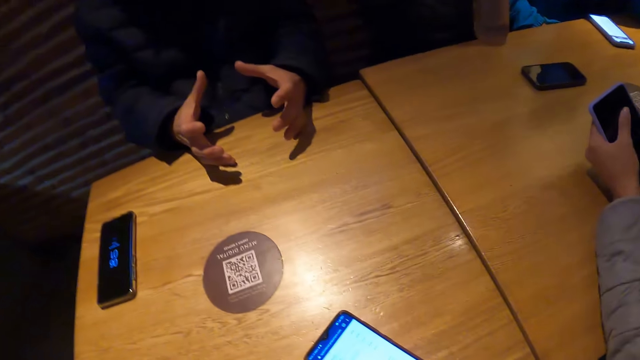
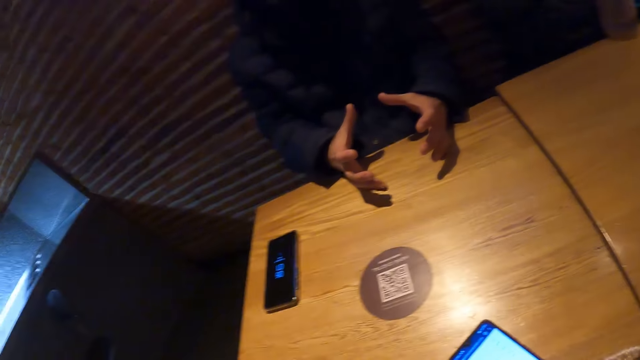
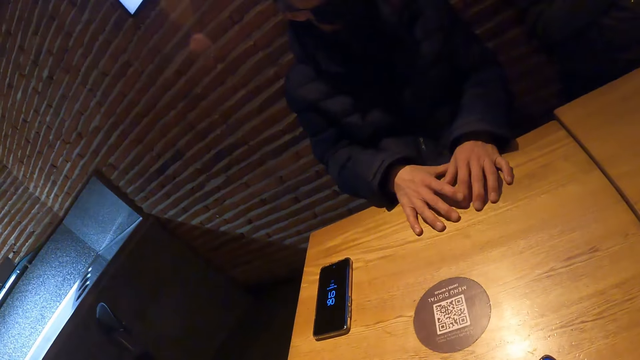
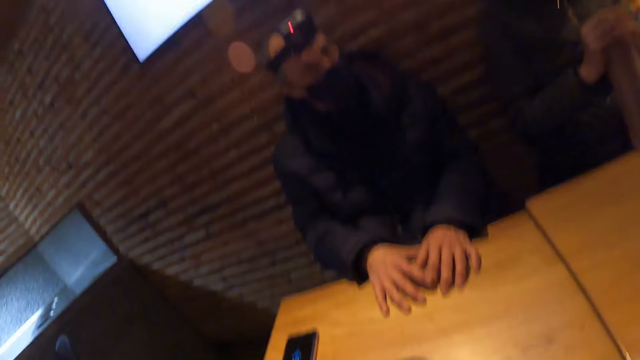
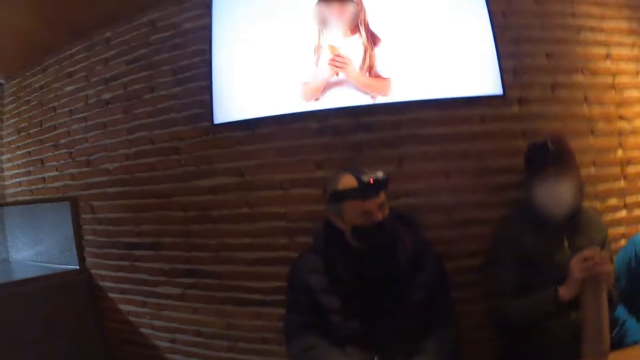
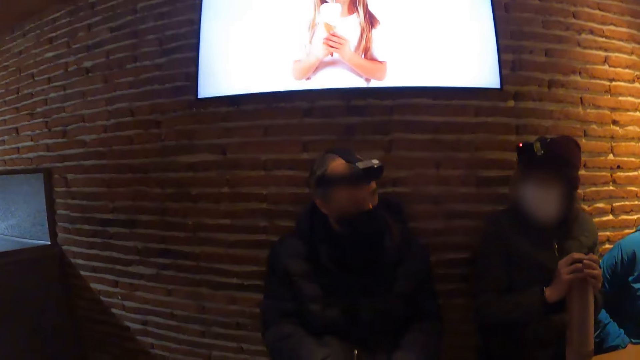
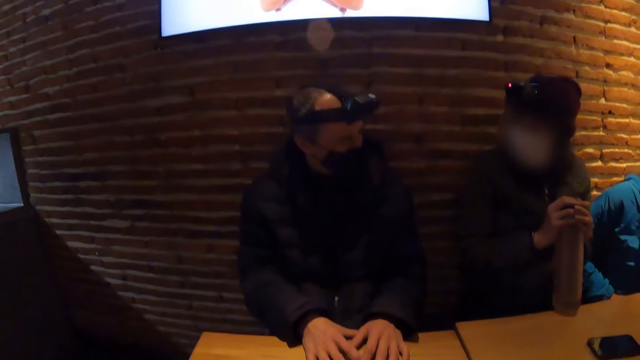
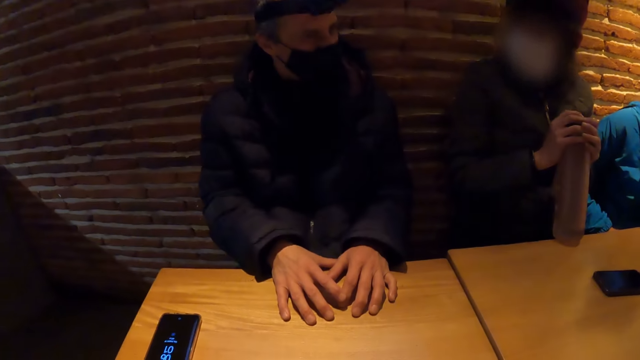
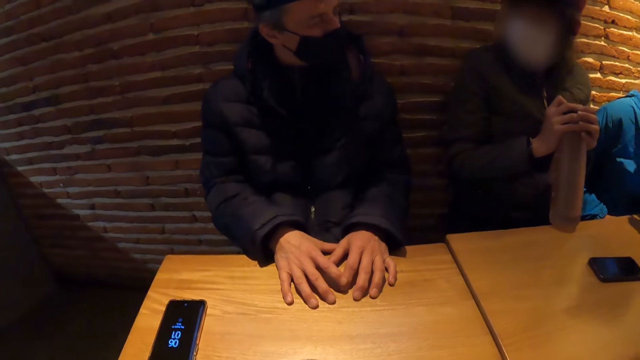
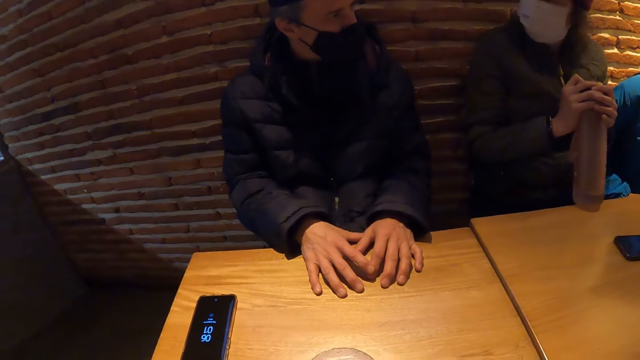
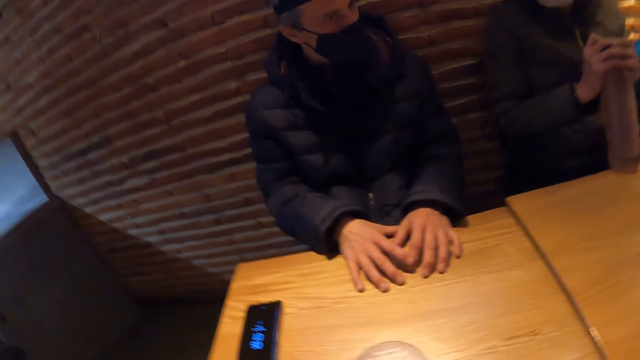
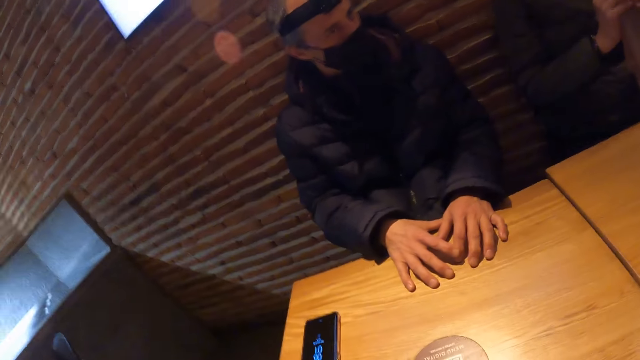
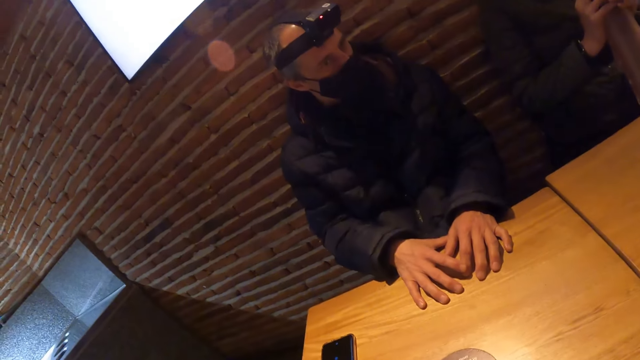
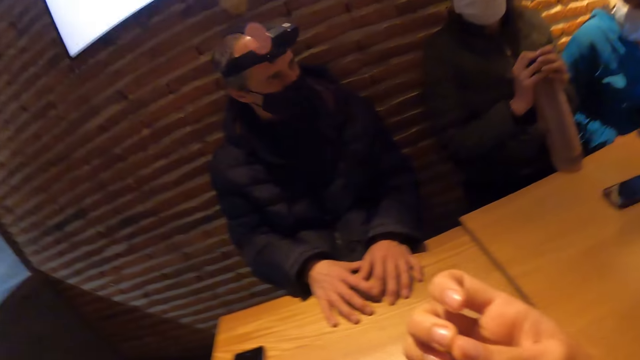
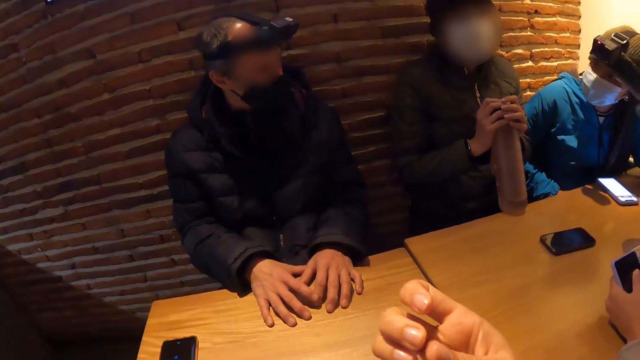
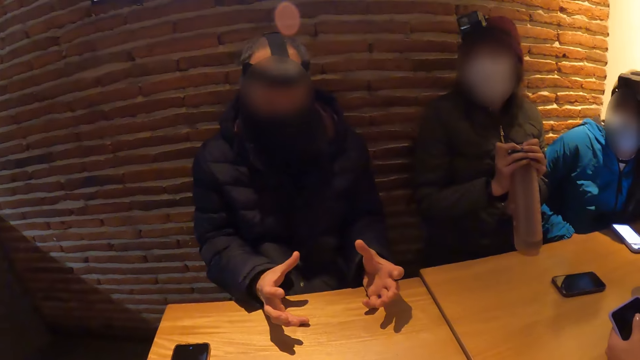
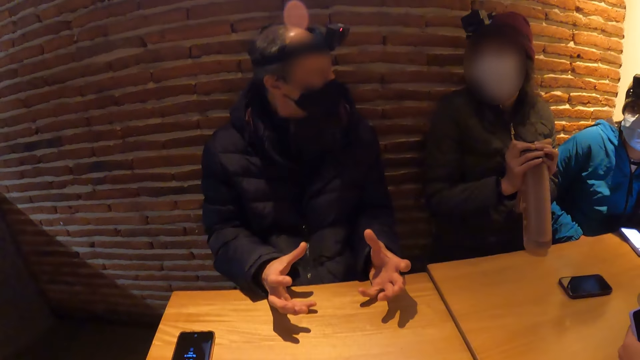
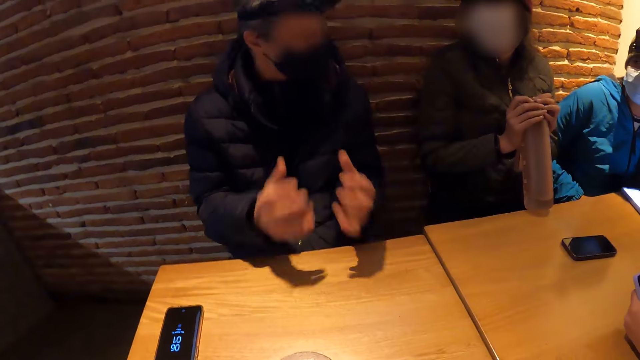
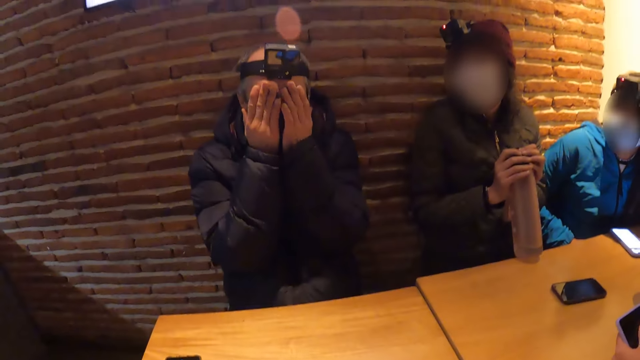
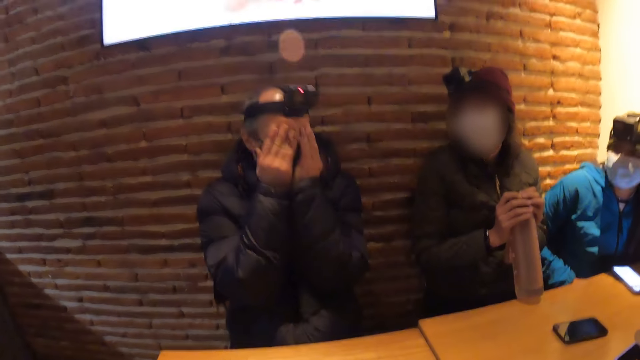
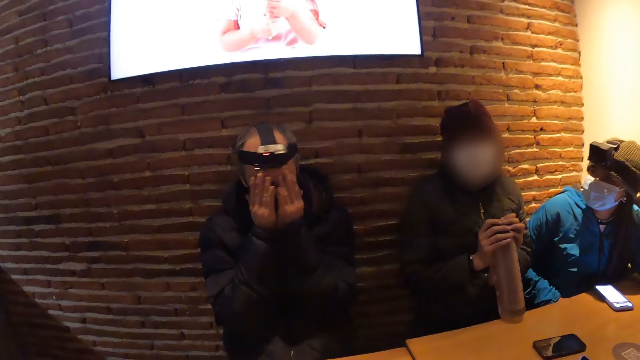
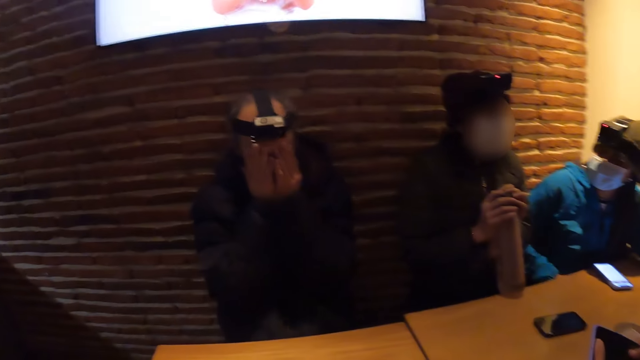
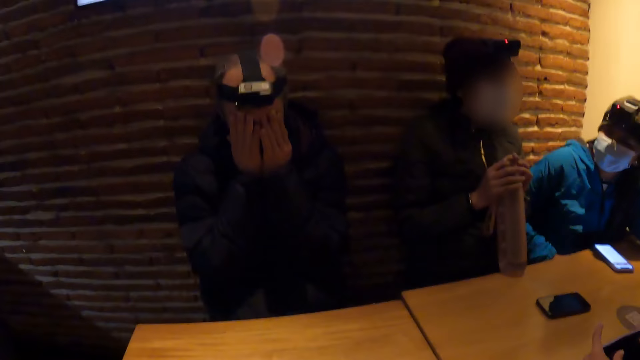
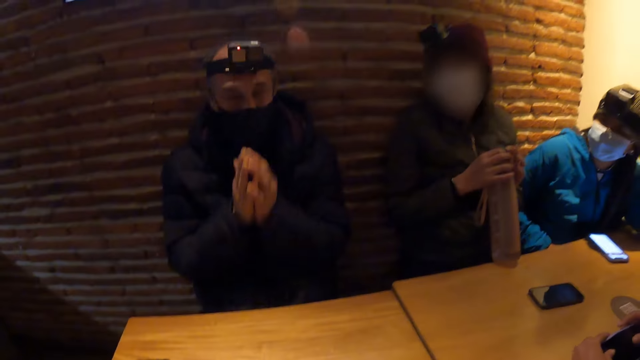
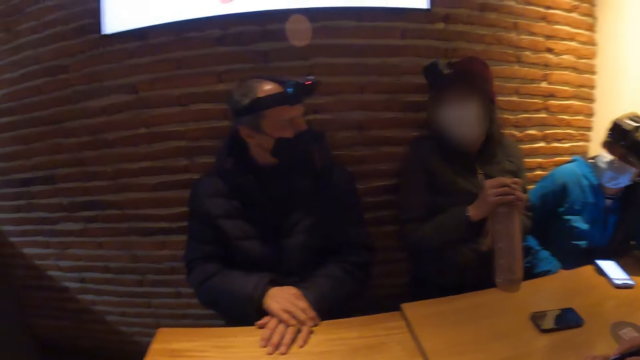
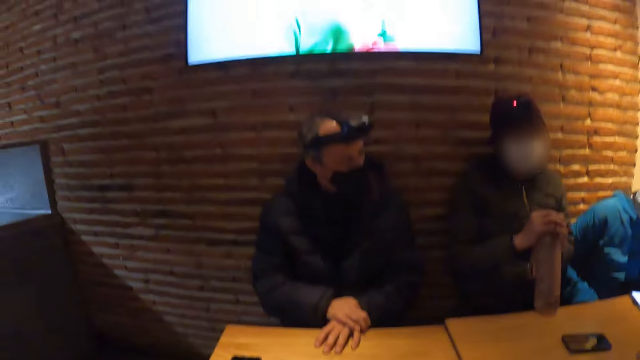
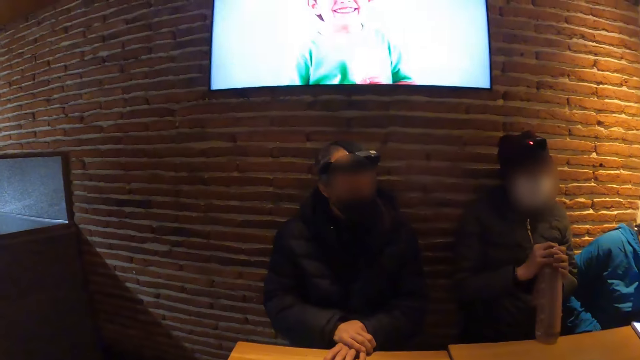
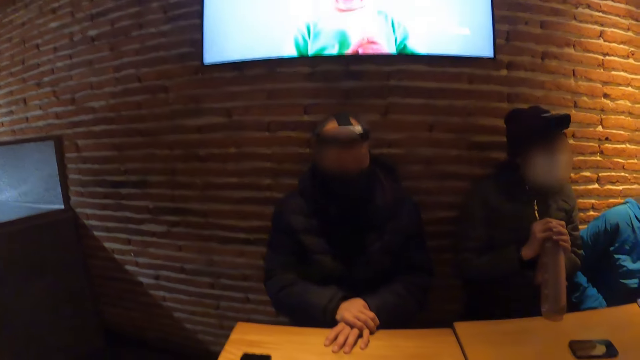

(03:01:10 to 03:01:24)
The camera wearer stares at the room. He aligns his left hand. He stares at the room. The man covers his face with his hands. The man shakes his head. The man places his right hand on the table. The man places his left hand on his right hand on the table.

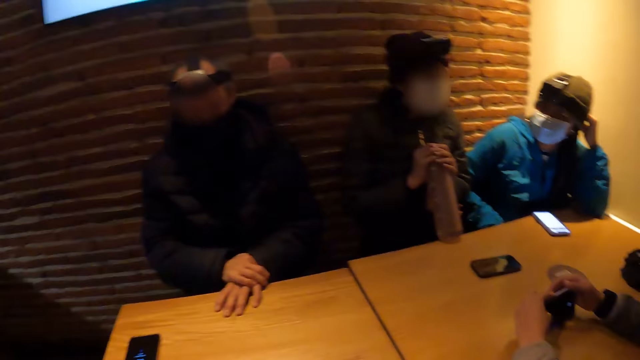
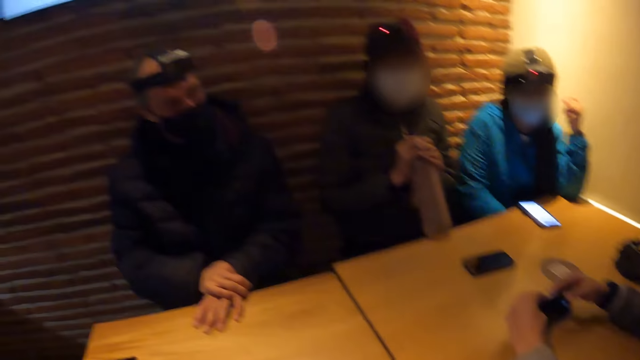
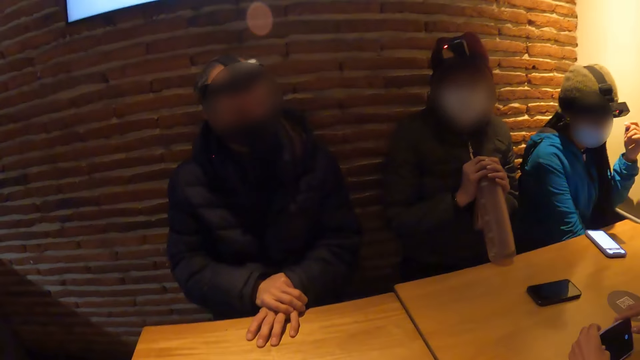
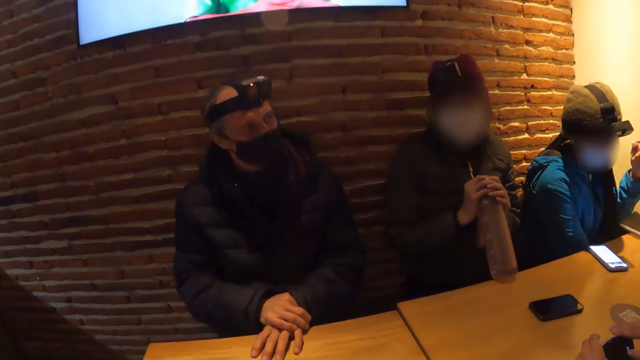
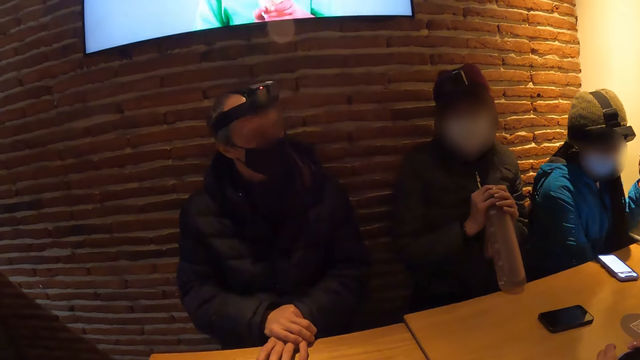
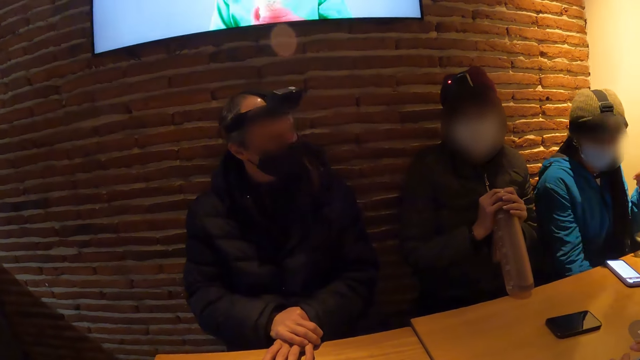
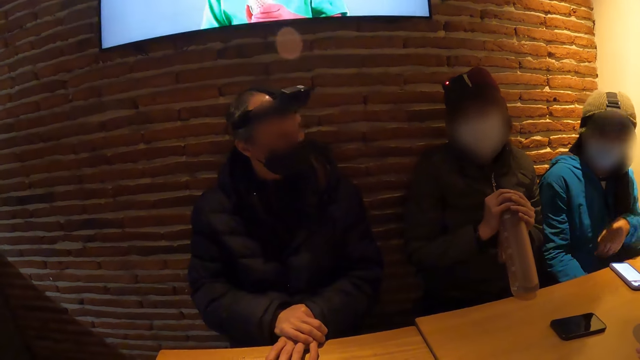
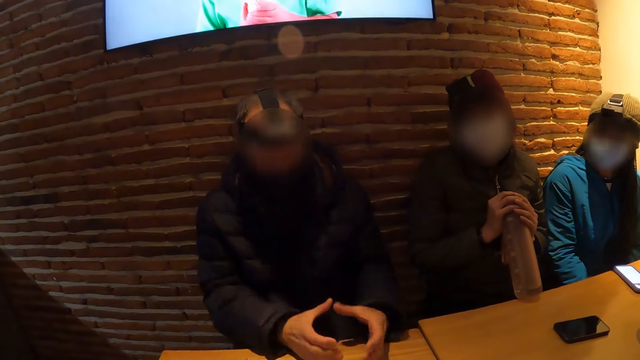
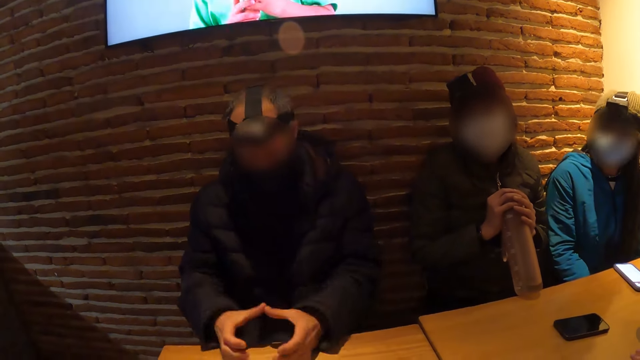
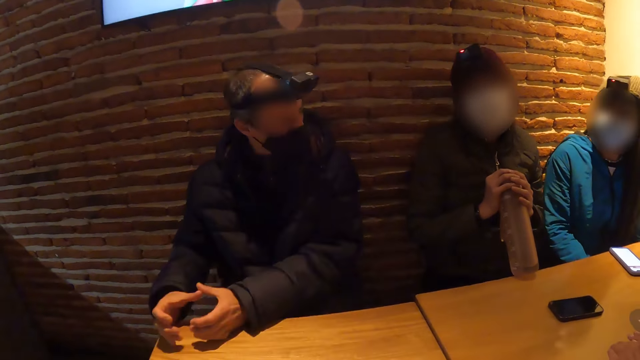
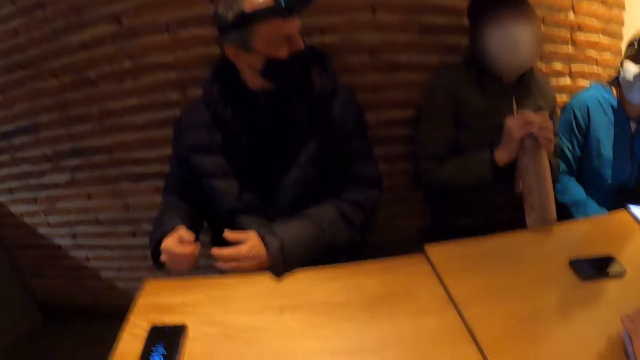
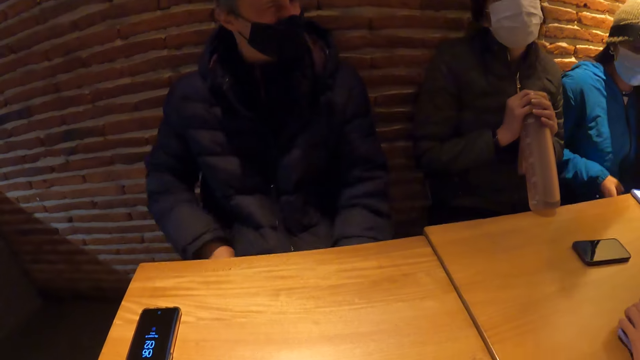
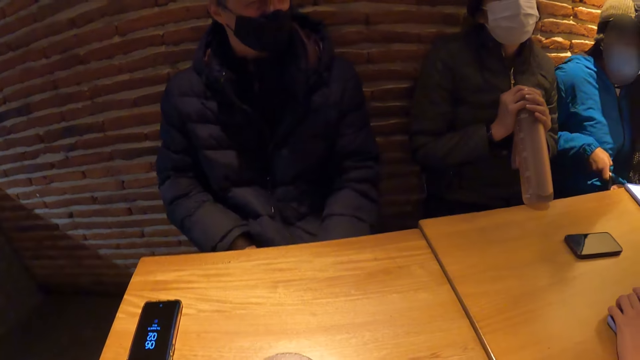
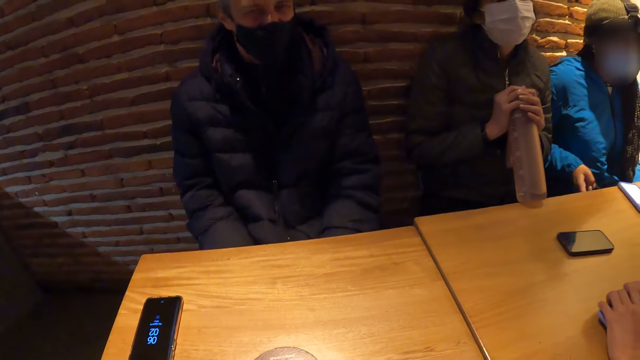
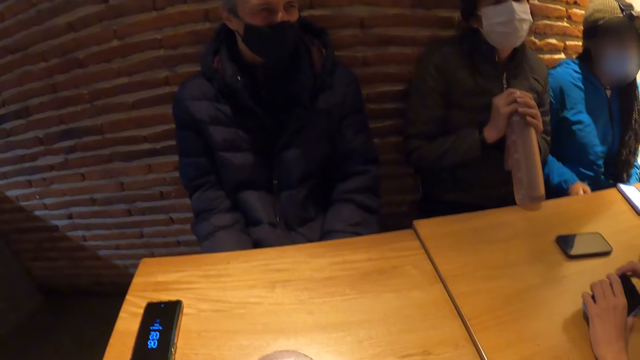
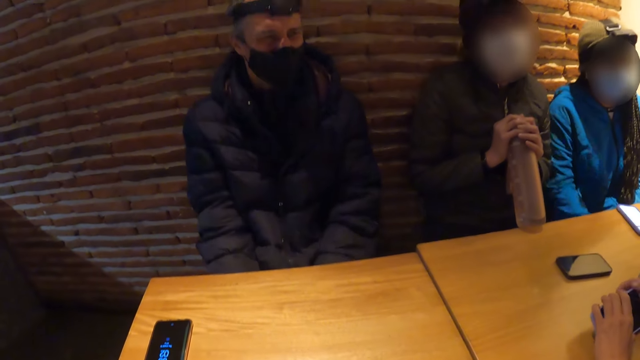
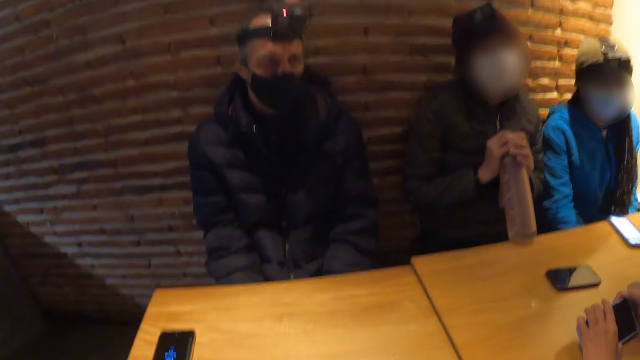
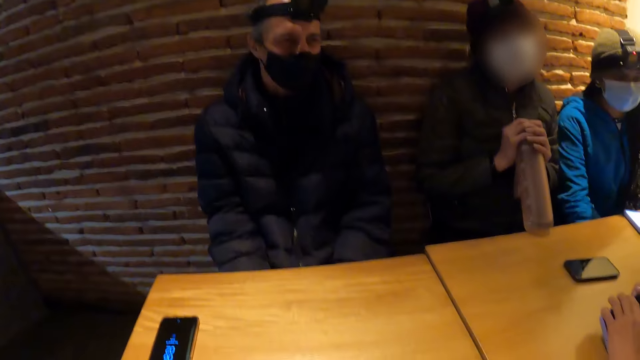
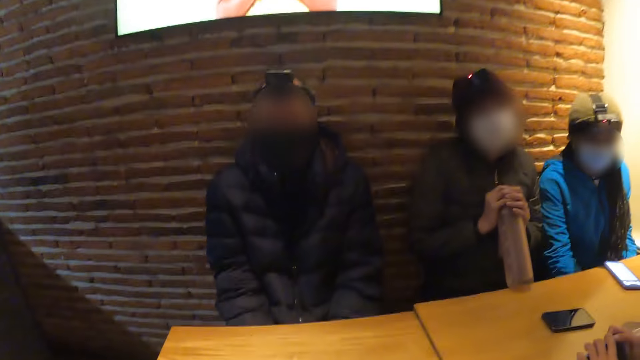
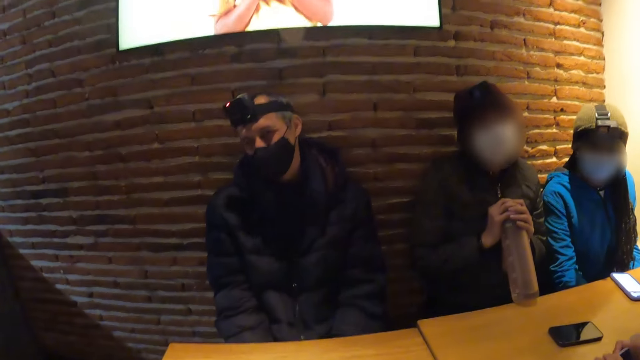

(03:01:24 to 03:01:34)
A woman presses a phone in her left hand with her right hand. Another woman removes her left hand from the table. The first woman drops the phone on the table with her hands. The other woman pulls a bag from the floor with her right hand. The first woman raises the phone from the table with her hands.
